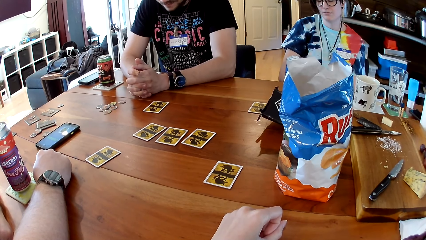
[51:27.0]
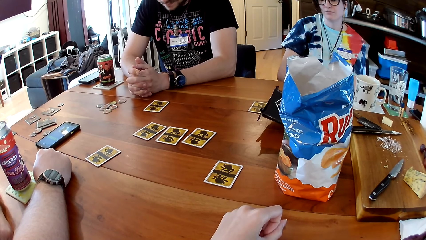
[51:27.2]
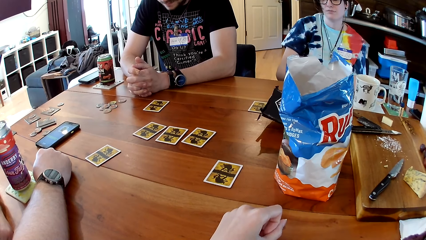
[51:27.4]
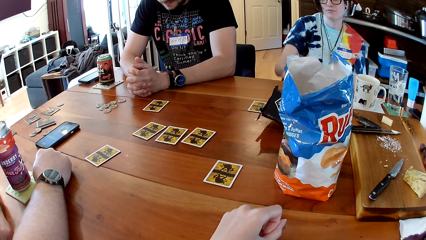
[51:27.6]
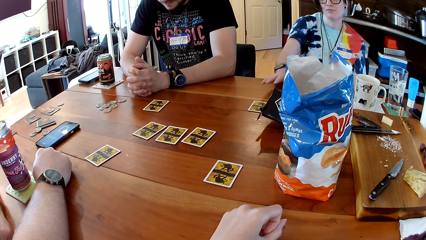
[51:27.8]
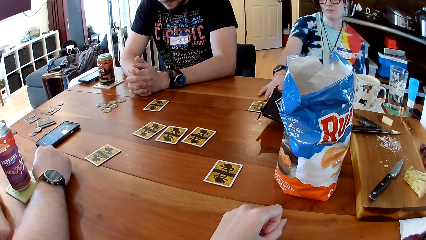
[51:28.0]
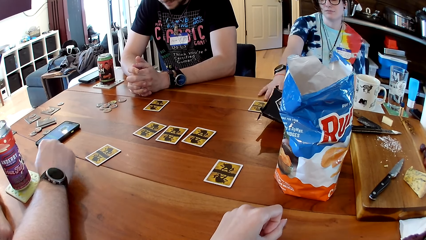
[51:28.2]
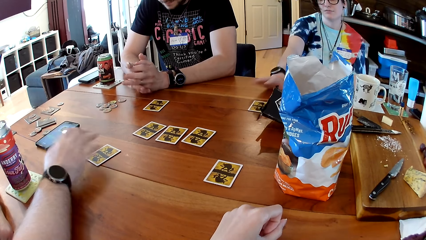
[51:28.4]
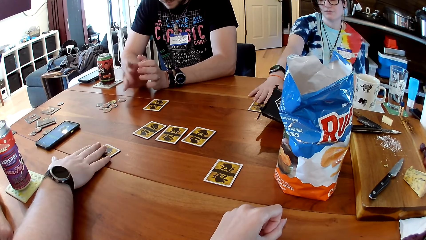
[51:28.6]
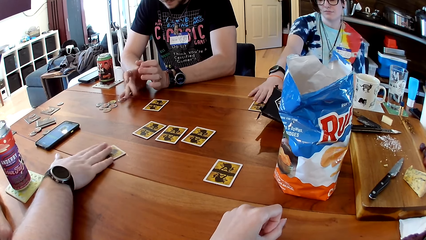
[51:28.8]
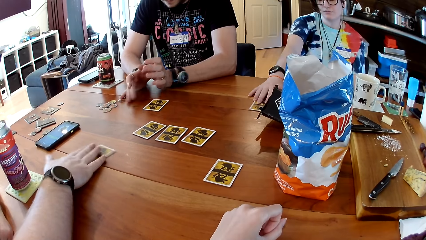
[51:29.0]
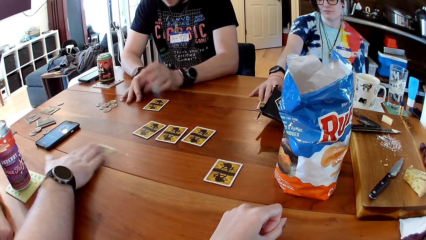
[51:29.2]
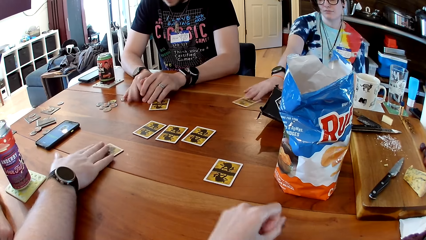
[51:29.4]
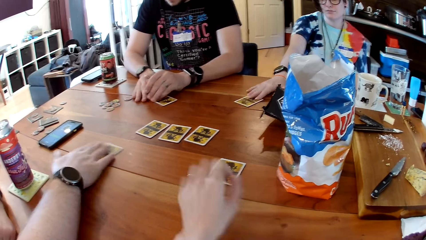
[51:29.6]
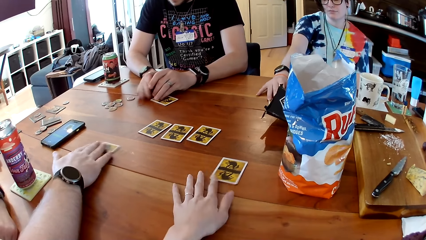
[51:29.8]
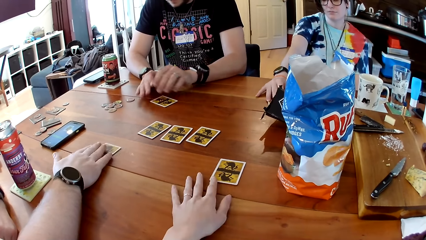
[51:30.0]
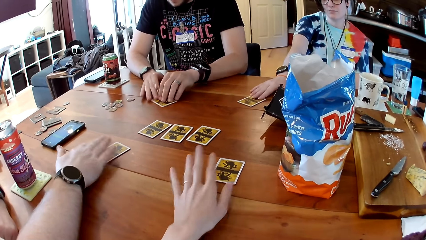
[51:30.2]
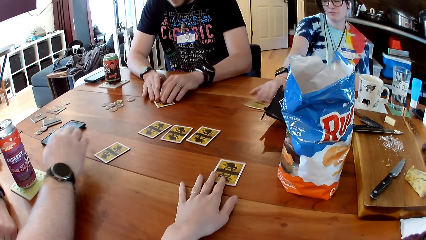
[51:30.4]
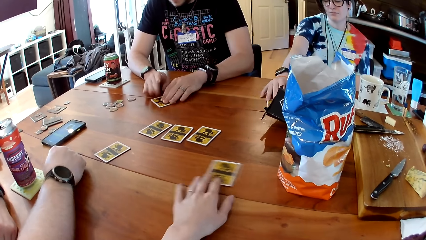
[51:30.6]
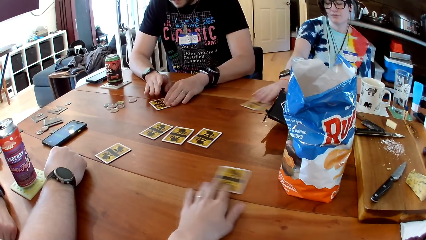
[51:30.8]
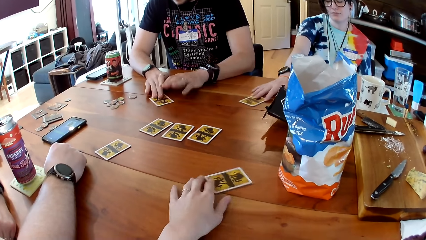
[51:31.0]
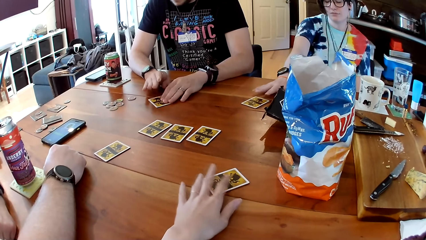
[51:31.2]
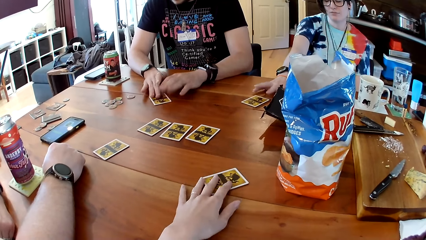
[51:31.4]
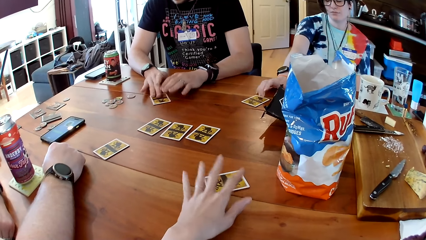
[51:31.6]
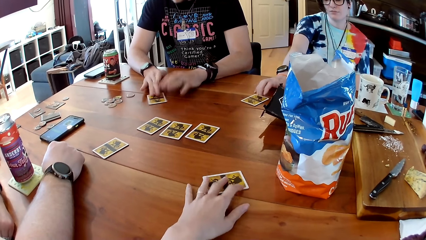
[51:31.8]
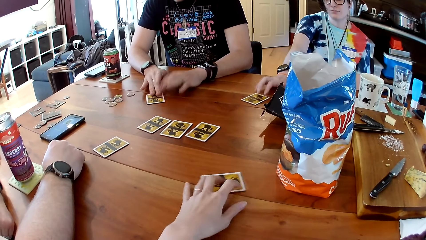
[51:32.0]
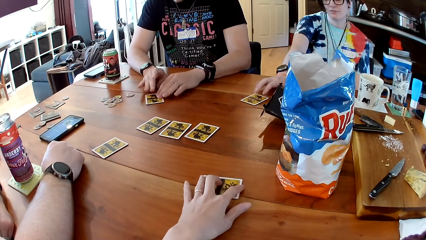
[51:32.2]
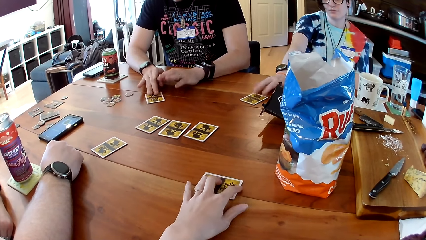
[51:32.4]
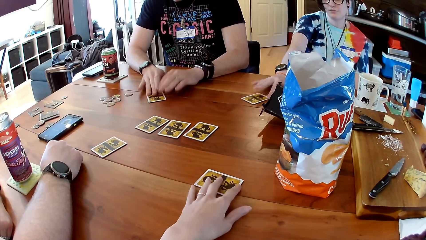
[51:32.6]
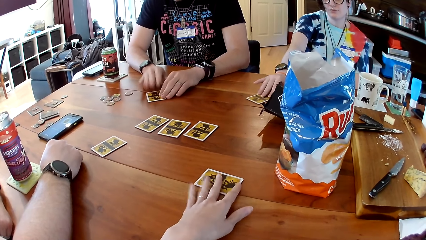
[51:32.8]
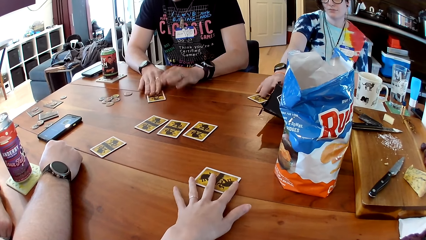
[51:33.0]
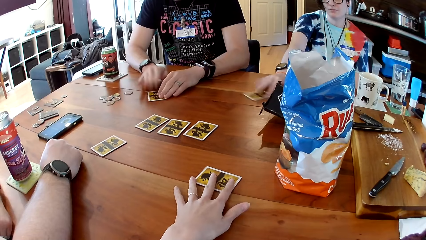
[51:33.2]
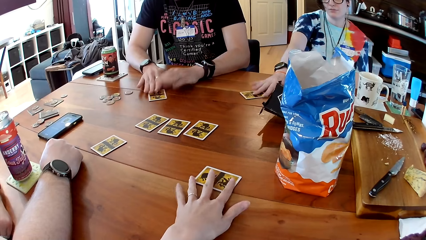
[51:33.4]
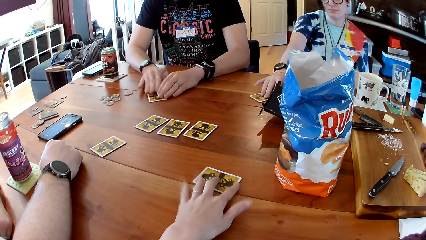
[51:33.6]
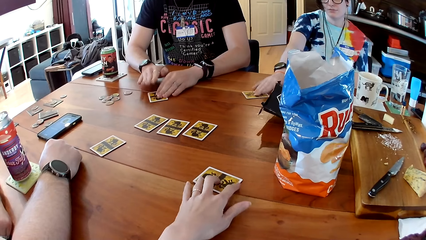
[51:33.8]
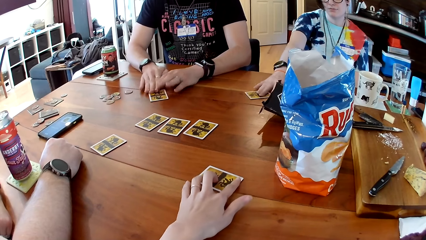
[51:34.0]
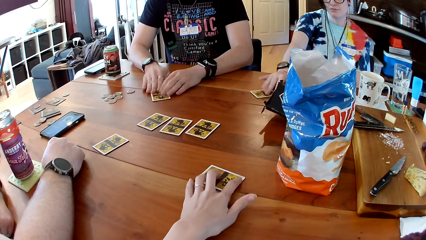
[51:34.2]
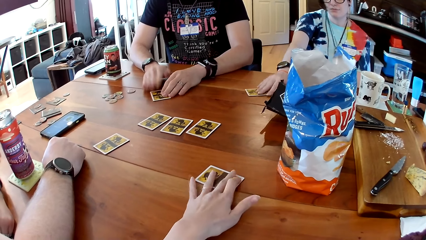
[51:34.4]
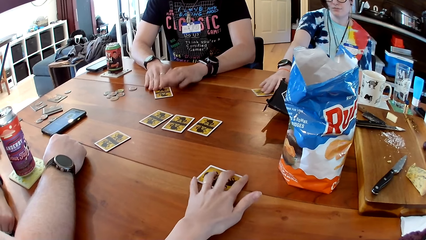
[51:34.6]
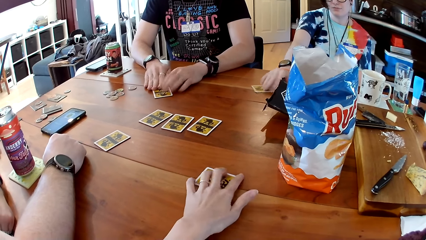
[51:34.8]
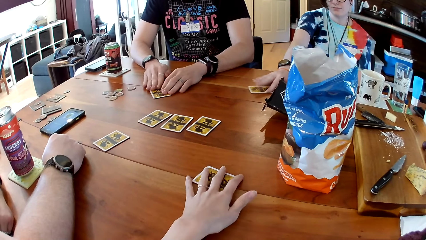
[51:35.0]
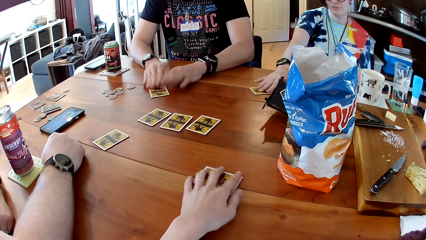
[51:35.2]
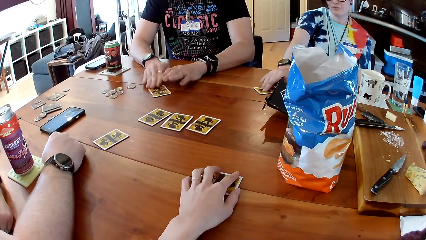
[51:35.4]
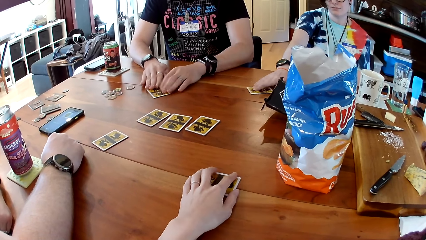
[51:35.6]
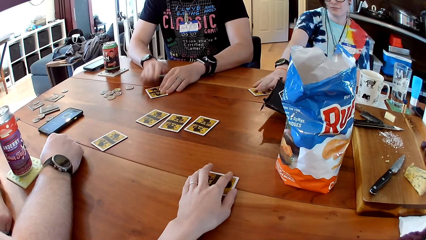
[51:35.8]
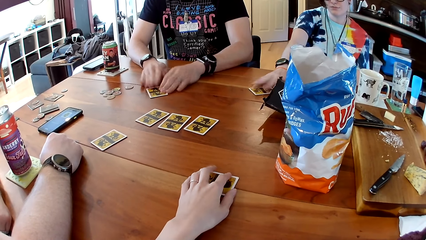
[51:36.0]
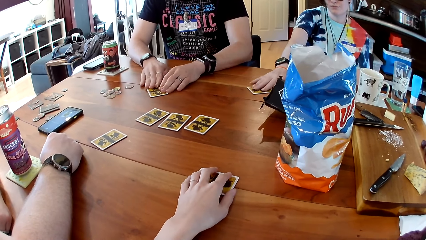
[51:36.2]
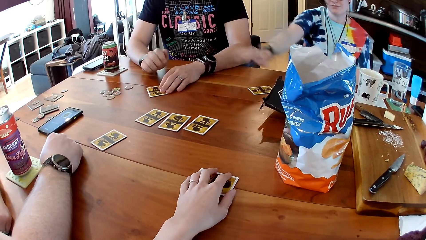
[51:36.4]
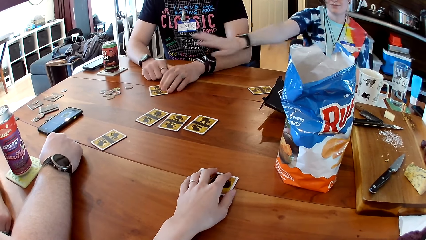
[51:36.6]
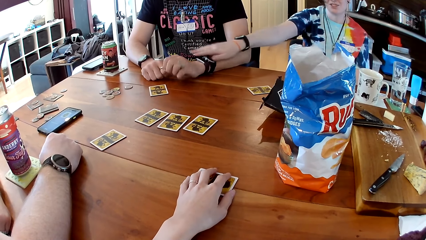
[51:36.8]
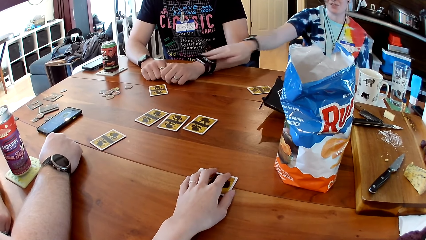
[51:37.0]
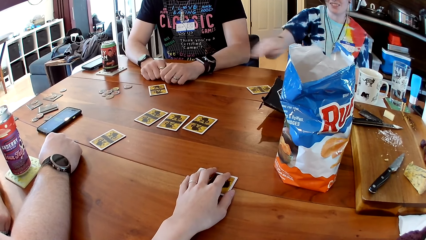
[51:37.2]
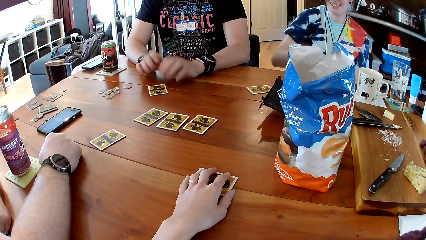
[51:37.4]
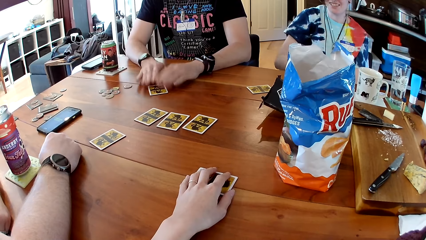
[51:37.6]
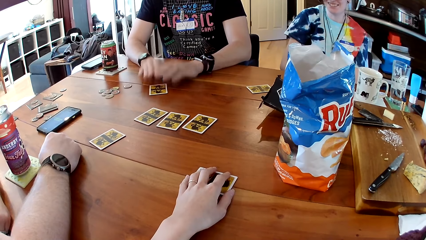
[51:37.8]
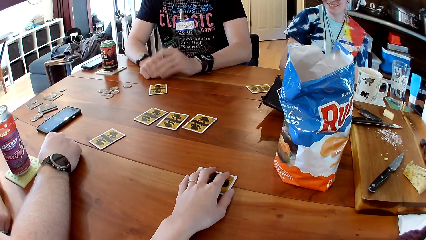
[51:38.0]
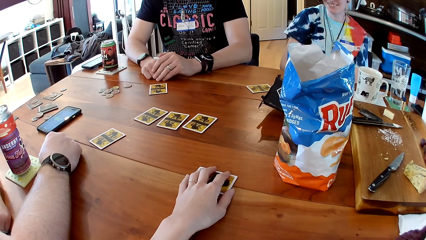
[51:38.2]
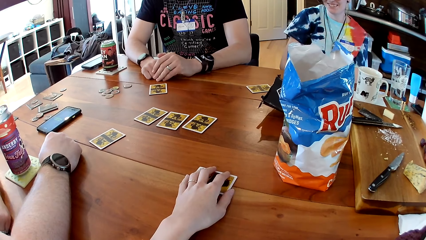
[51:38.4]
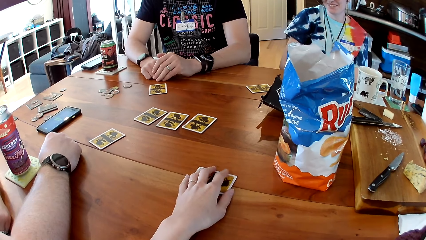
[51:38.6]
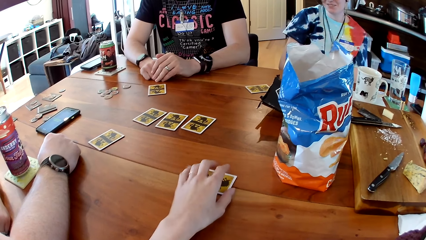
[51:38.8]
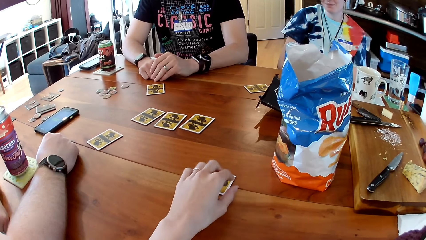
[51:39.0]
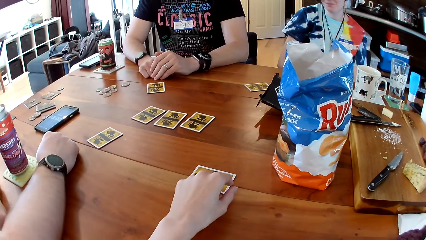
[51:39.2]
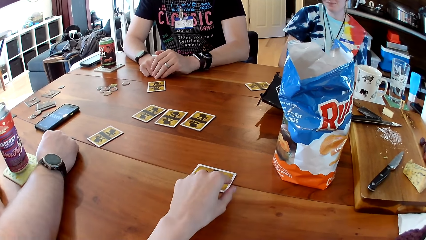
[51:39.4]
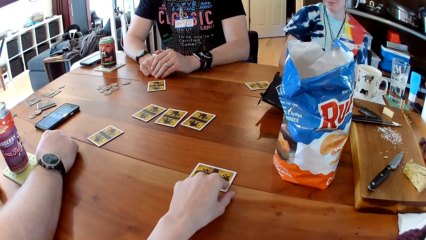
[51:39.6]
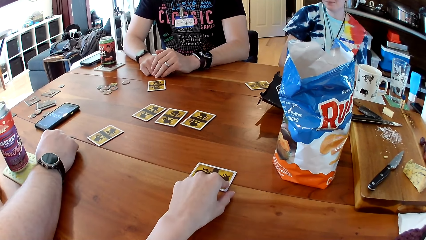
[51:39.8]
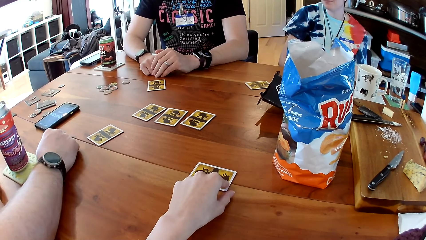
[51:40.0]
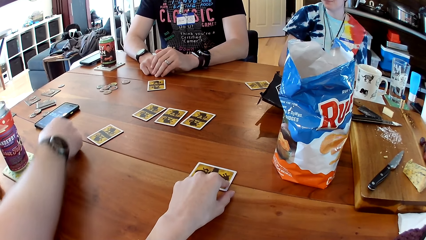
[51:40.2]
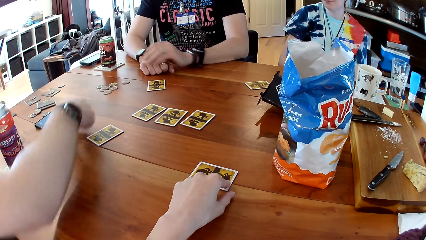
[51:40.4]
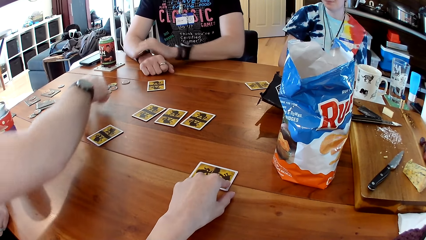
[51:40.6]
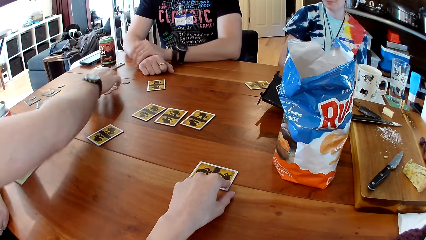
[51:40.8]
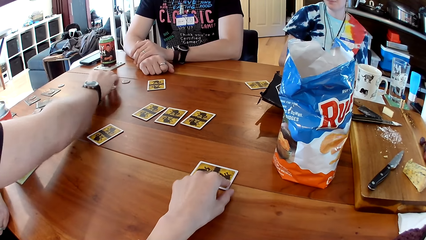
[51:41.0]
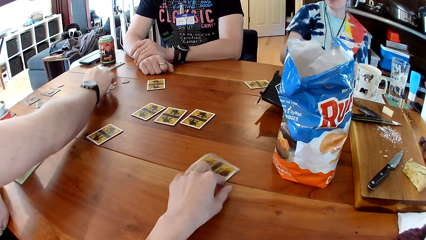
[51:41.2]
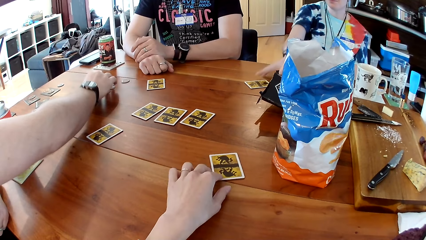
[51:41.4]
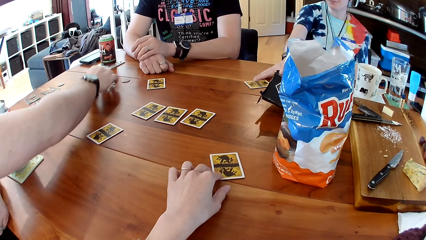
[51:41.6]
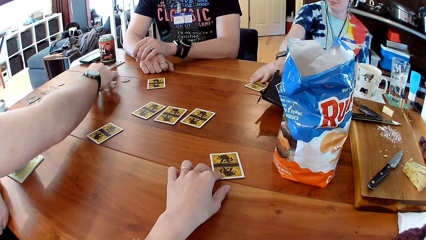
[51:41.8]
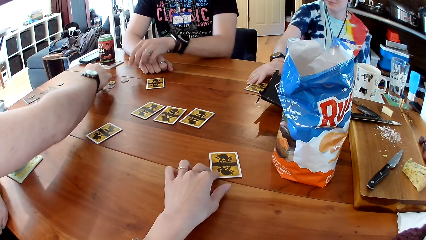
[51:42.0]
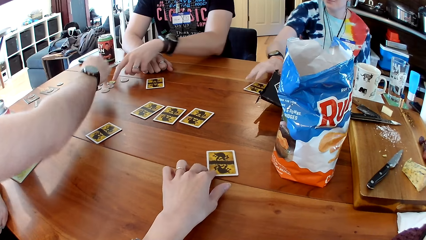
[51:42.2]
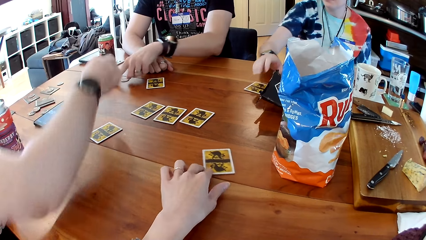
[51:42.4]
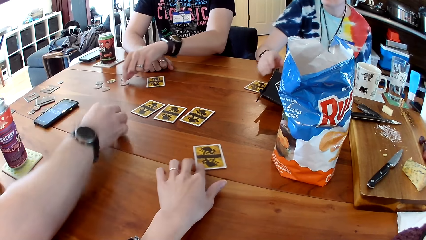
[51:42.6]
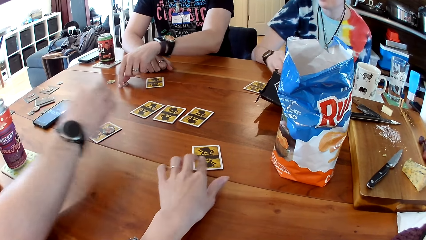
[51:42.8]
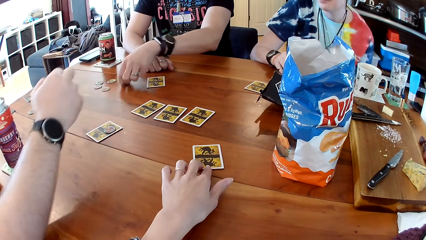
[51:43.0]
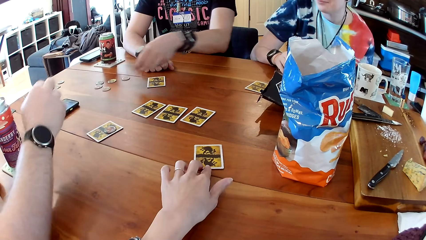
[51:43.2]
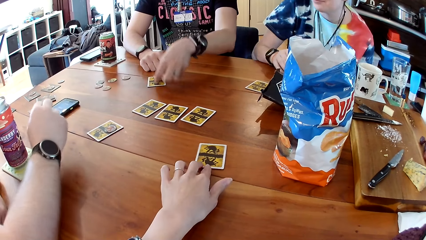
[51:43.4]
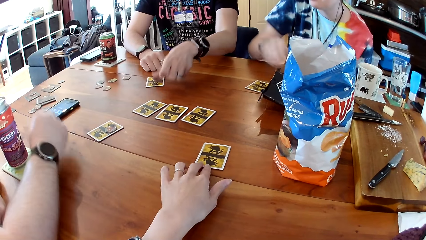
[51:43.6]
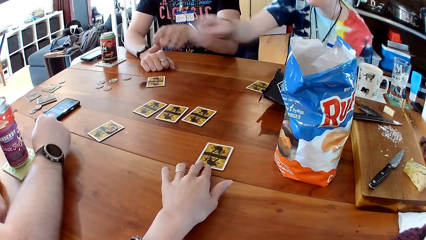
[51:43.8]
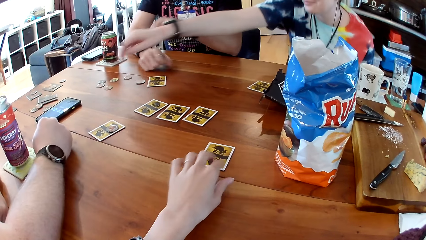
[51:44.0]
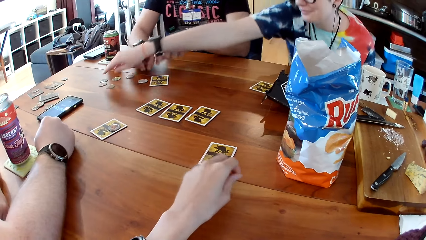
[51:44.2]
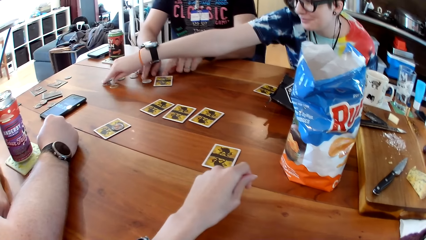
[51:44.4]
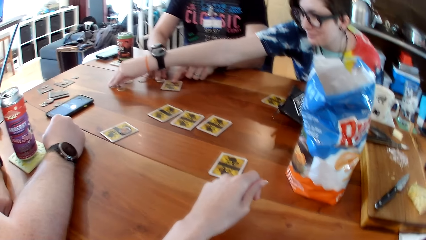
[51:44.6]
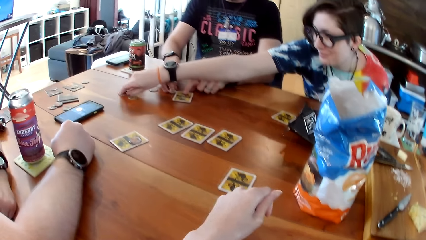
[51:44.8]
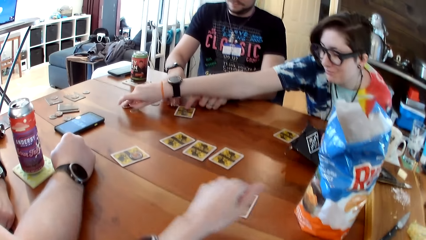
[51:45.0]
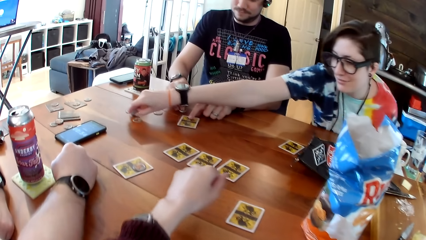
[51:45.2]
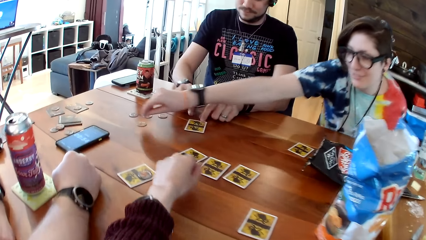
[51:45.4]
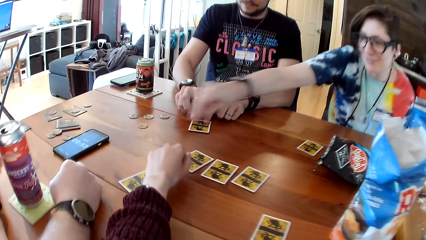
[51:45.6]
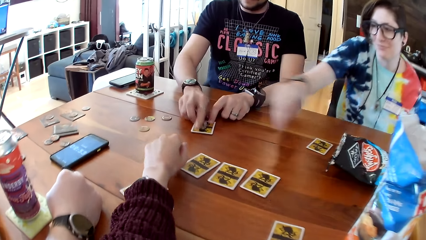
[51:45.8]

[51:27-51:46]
A man moves the card on the table with his right hand. A woman moves the card on the table with her right hand. Another man hits the card on the table with his hands. The camera wearer moves the card on the table with her left hand. She touches the card on the table. The woman touches the other man's left hand with her right hand. The first man picks a token from the table with his right hand. The camera wearer moves the card on the table with her left hand. The woman moves the card on the table with her left hand. The other man picks a token from the table with his left hand. The first man drops the token on the card on the table with his right hand. The other man drops the token on the card on the table with his left hand. The woman picks a token across the table with her right hand.
